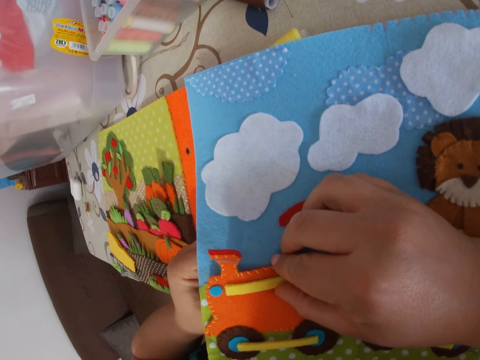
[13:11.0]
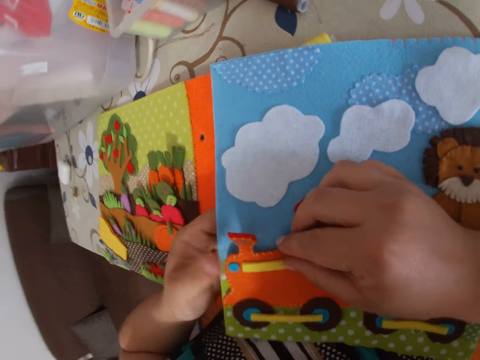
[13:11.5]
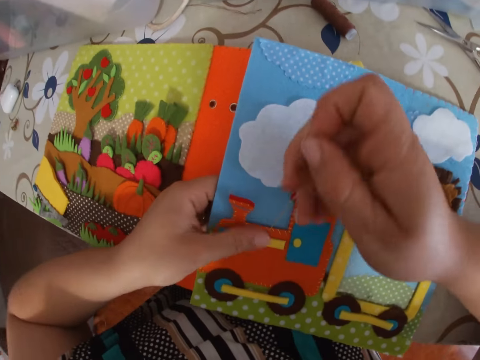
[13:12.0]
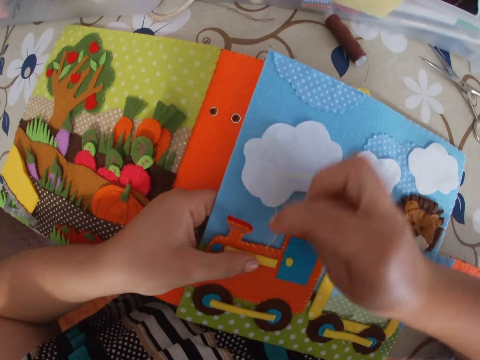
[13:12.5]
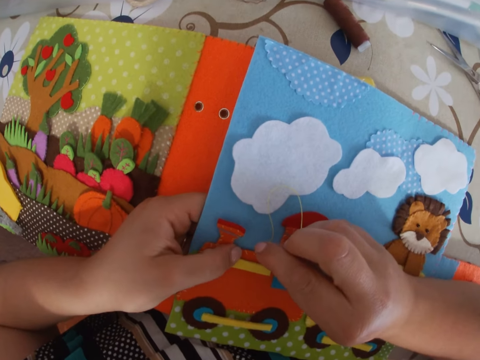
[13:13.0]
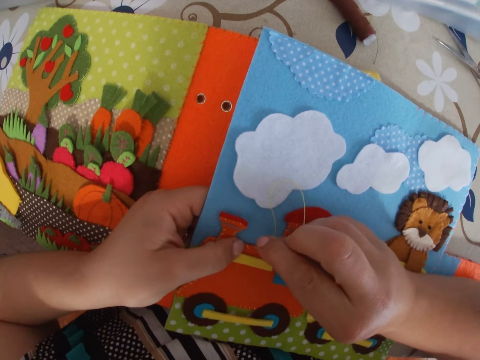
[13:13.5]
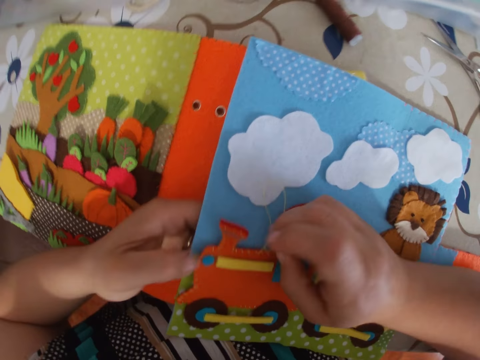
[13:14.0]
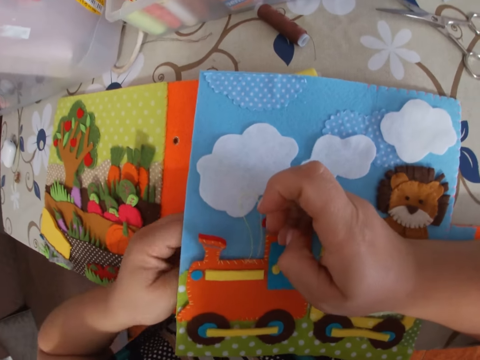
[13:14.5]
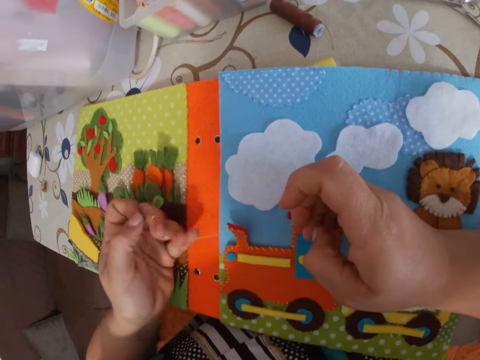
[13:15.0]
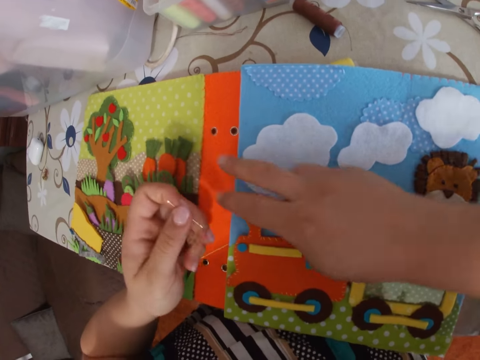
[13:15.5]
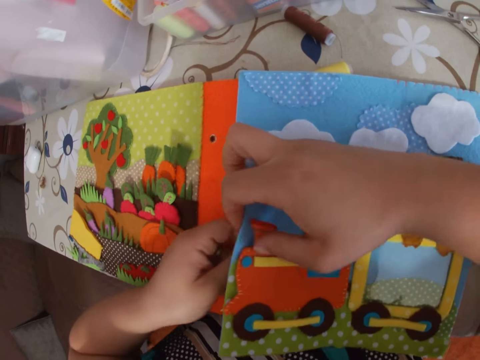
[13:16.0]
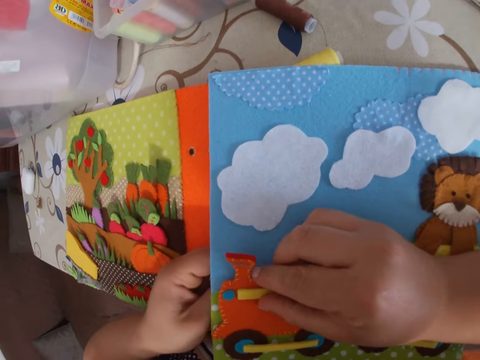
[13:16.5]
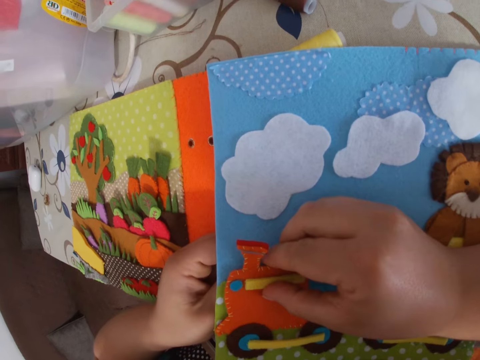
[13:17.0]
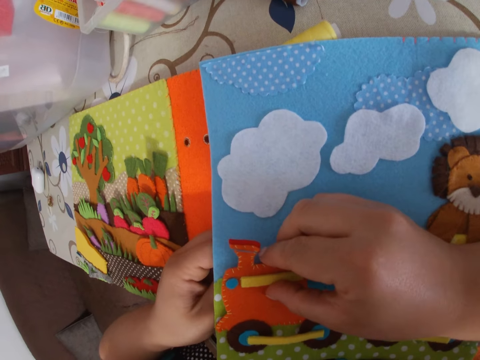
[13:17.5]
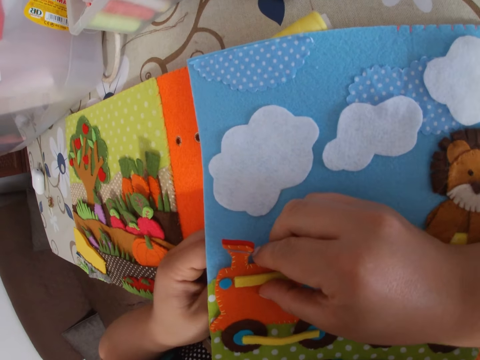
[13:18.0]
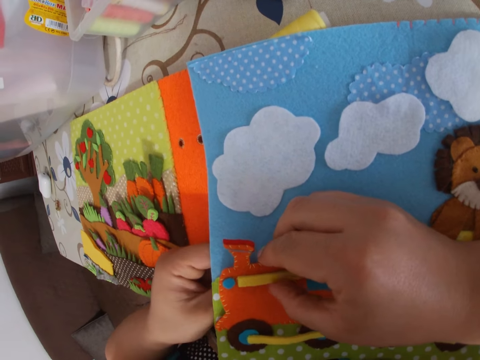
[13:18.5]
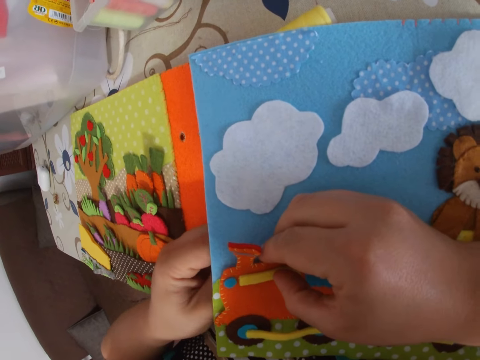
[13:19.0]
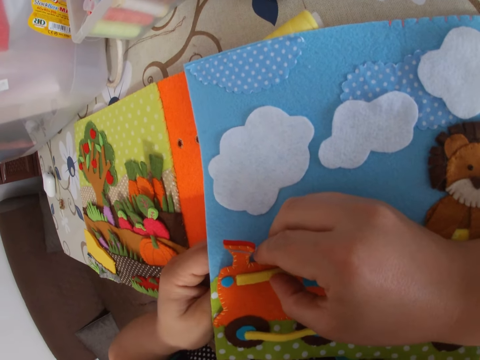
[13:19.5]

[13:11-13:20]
The camera wearer pulls the needle with thread through the paper with her right hand. She sticks the needle with thread in the paper. She sews the cardboard with the needle. She pulls the needle with thread through the paper with her left hand. She lifts up a page of the paper book. She sticks the needle with thread in the paper. She sews the cardboard with the needle.

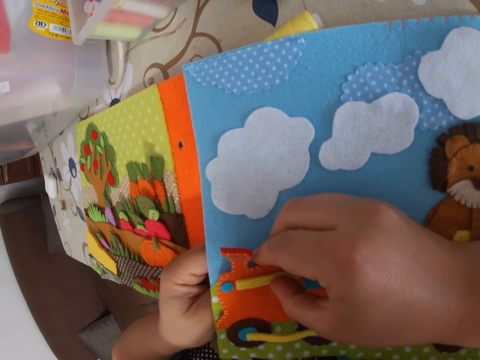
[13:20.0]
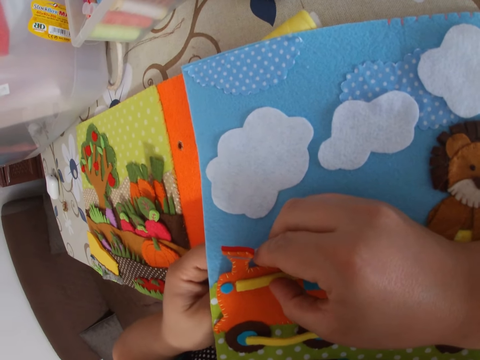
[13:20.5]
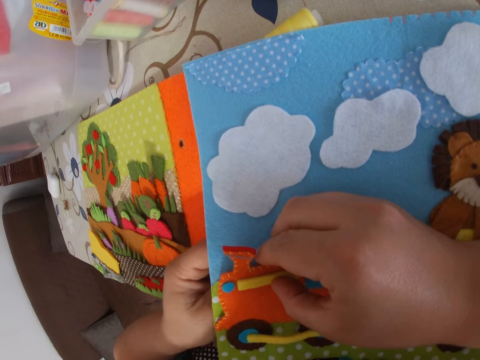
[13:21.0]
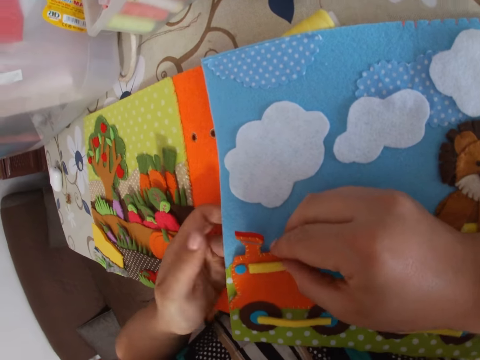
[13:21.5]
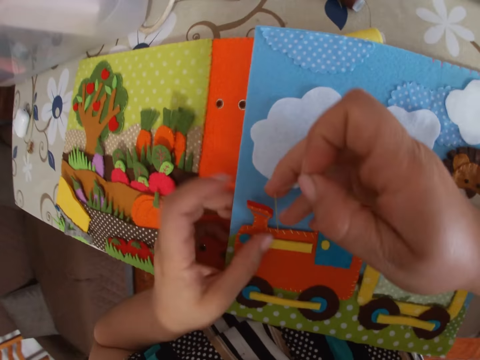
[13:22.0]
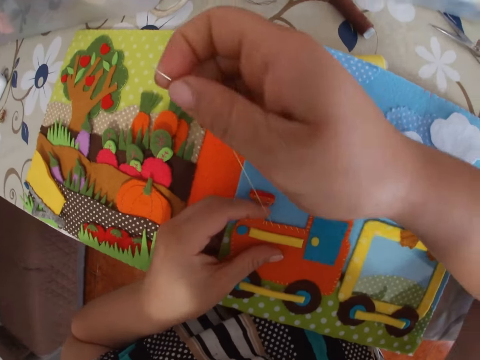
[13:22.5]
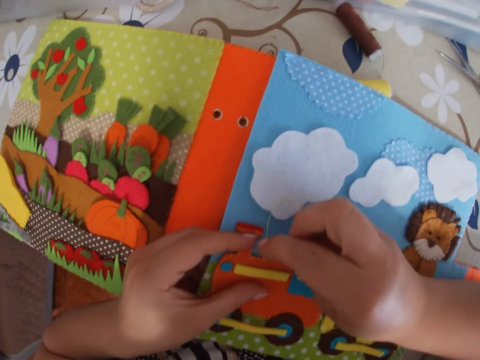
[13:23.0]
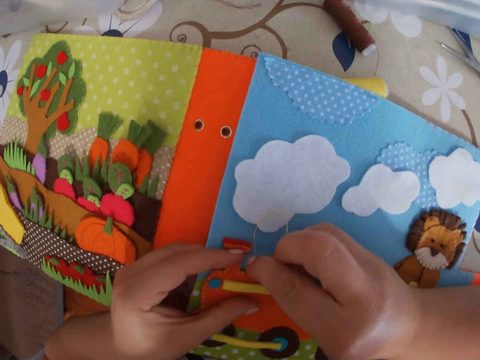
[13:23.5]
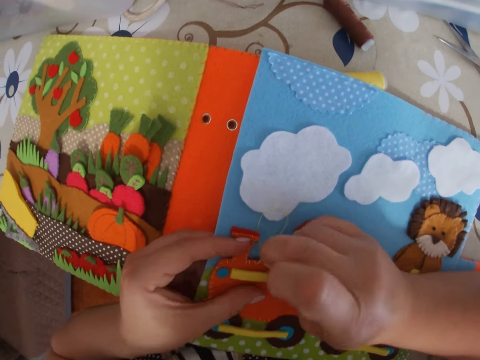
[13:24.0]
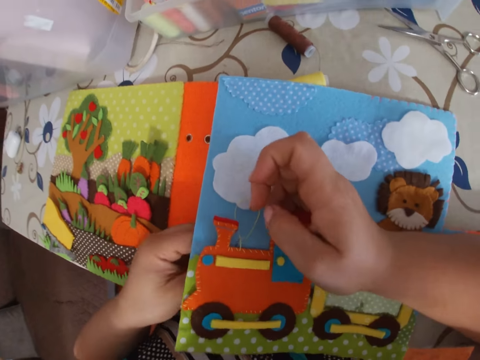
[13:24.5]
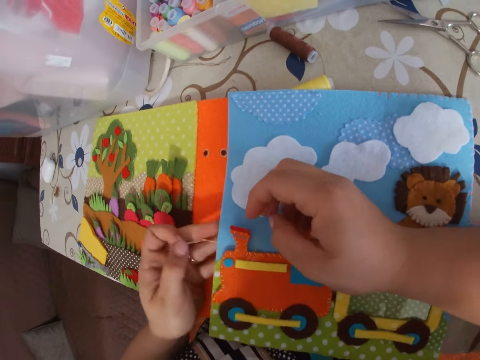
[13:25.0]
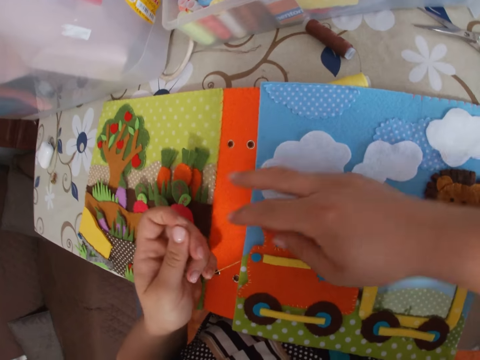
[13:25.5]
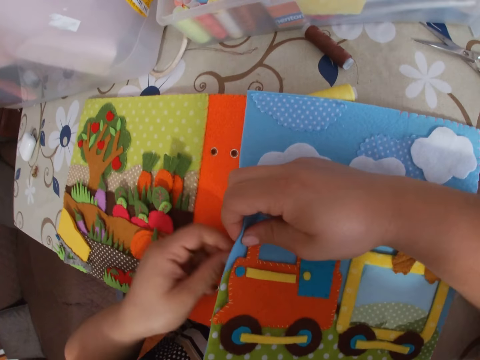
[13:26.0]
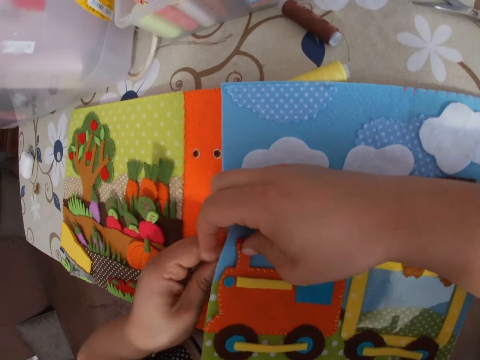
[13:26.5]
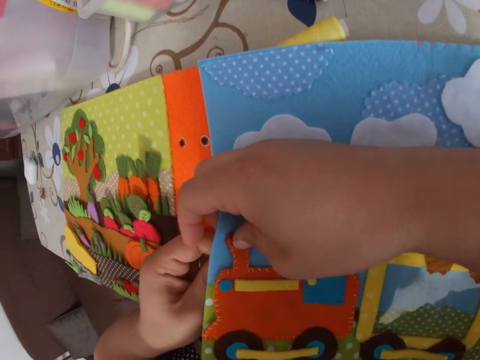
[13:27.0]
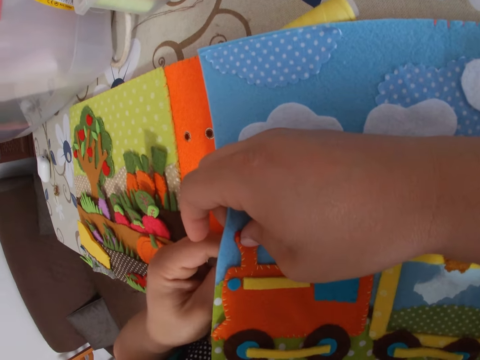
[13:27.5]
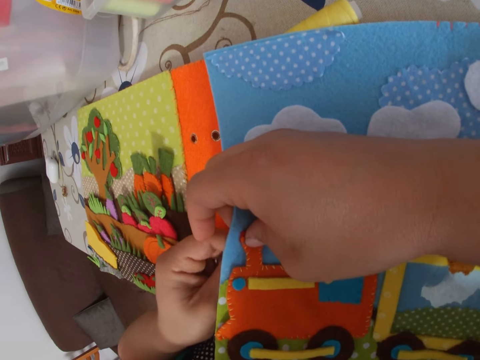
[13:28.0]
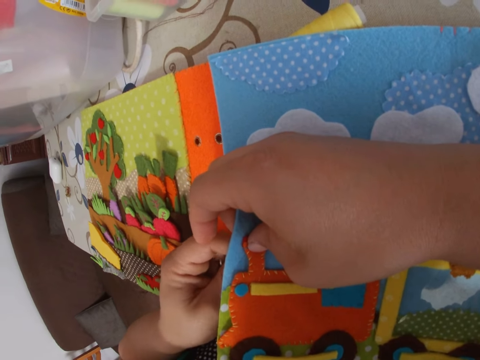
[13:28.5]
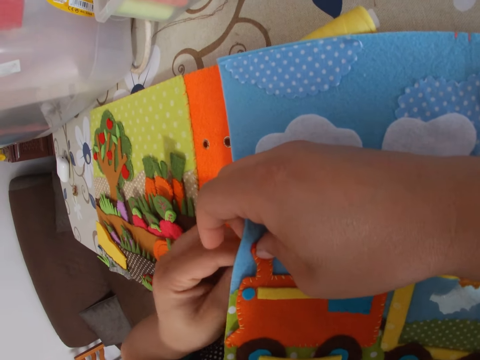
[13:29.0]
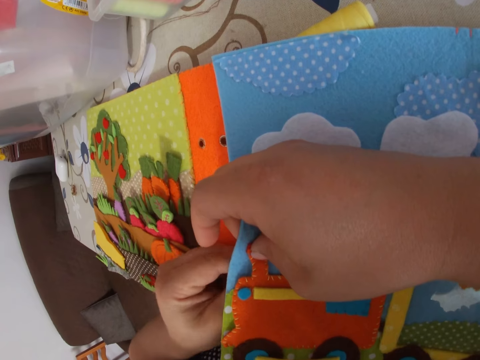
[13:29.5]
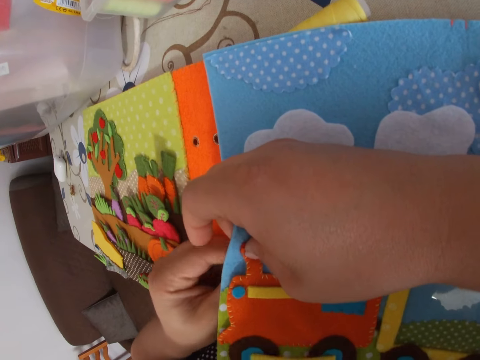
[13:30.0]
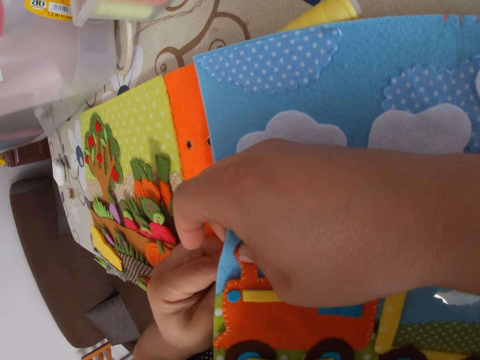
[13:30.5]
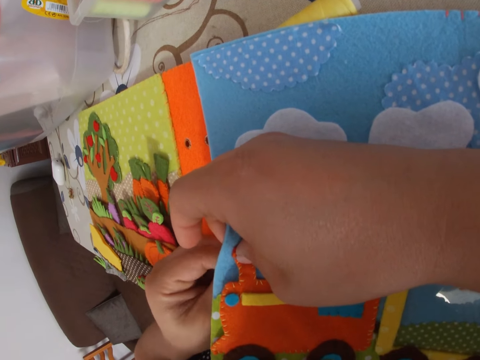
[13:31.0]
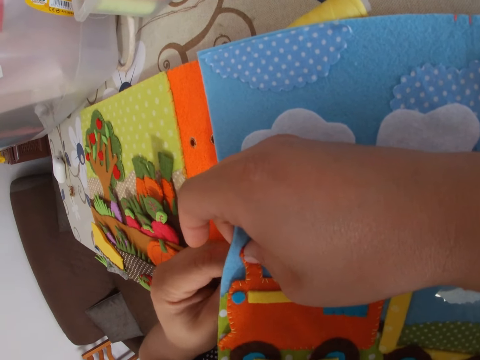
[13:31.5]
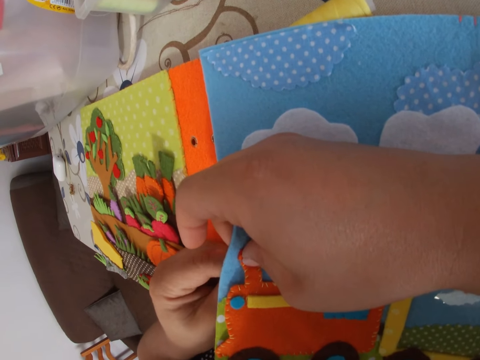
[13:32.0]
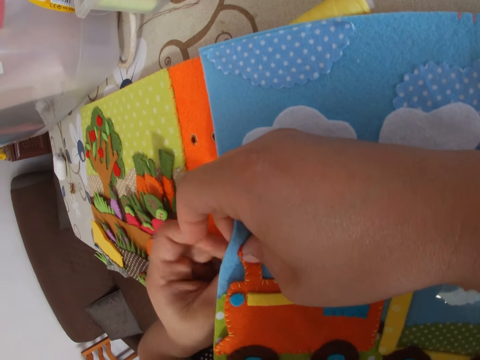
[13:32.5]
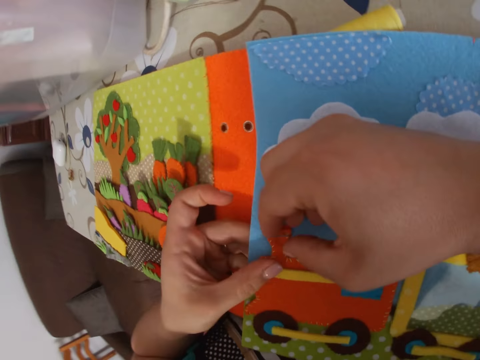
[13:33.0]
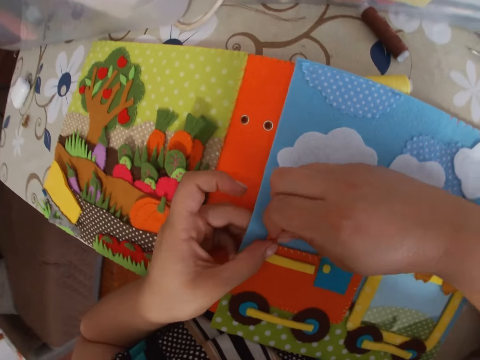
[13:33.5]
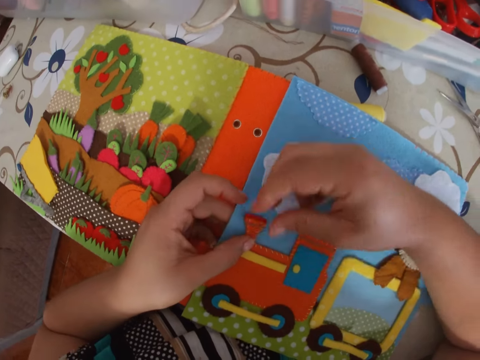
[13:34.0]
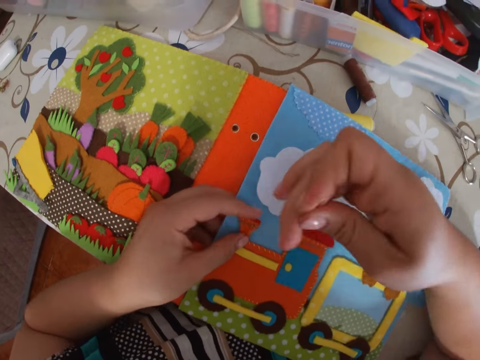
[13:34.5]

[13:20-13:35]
The camera wearer pulls the needle with thread through the paper with her right hand. She sews the cardboard with the needle. She sticks the needle with thread in the paper. She pulls the needle with thread through the paper with her left hand. She sticks the needle with thread in the paper. She sews the cardboard with the needle. She pulls the needle with thread through the paper with her right hand.

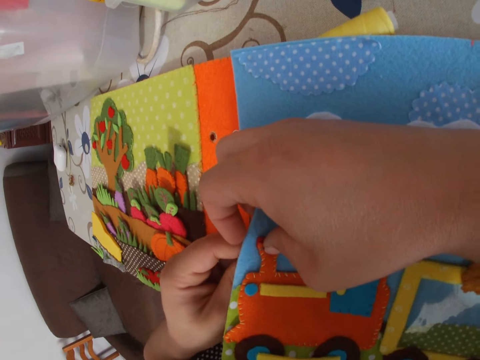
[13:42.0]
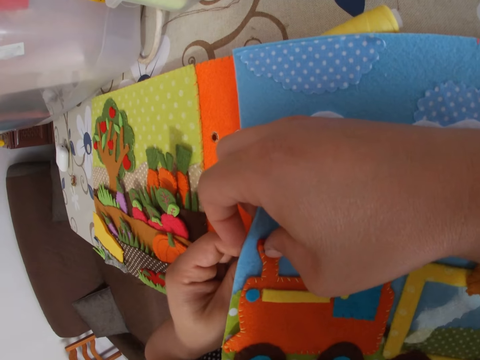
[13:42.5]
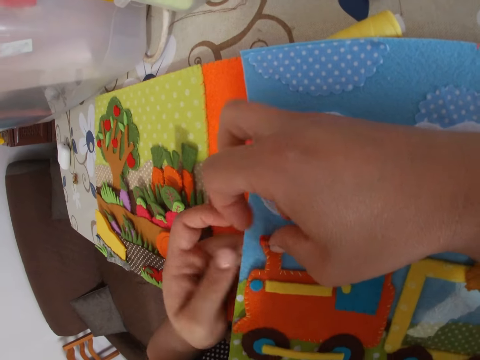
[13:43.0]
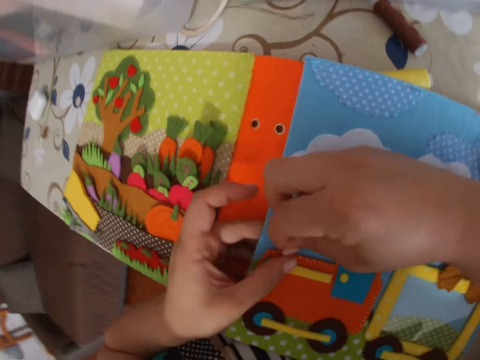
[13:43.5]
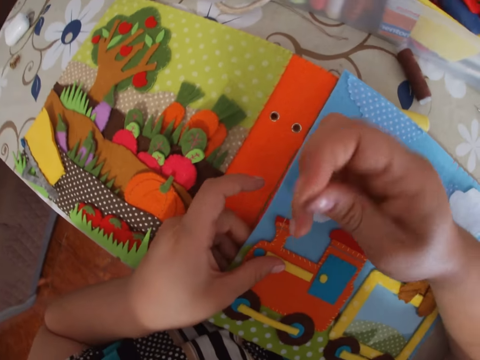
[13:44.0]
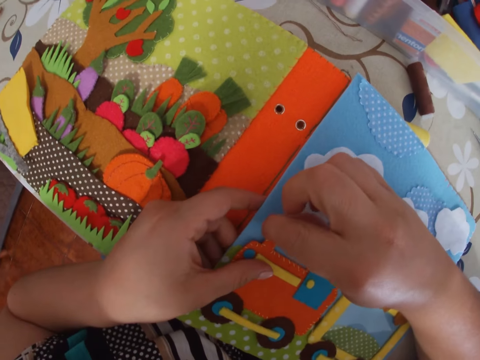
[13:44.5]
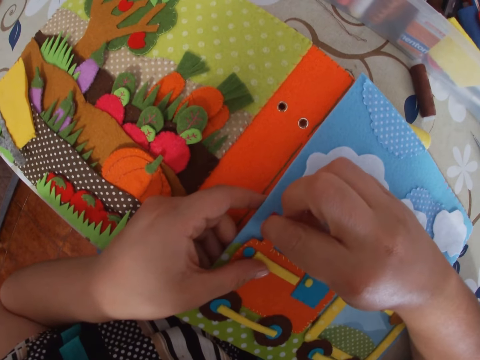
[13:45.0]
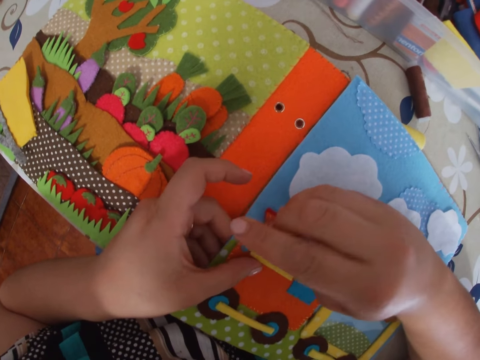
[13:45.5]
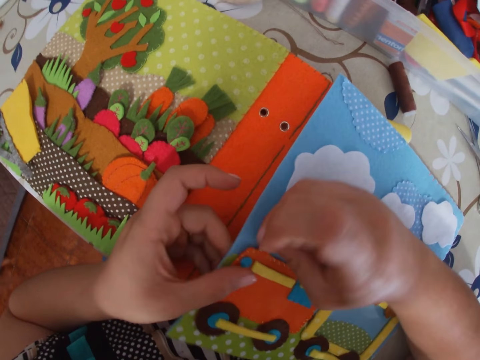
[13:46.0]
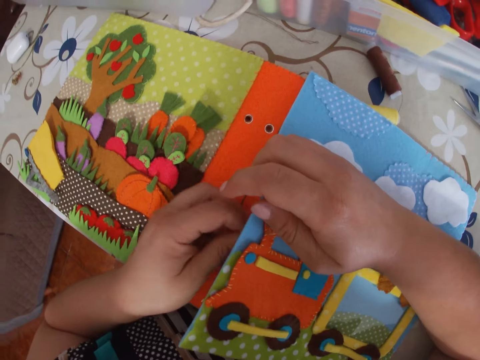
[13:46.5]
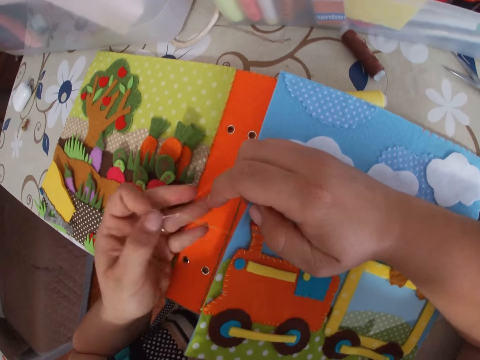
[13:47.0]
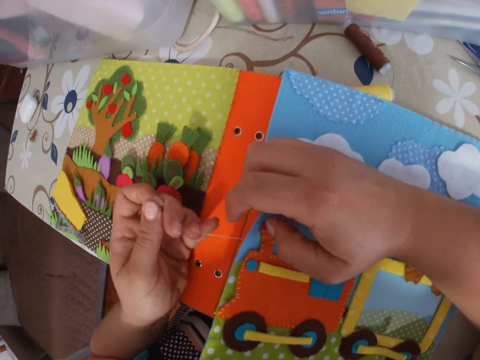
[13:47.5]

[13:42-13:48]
The camera wearer pulls the needle with thread through the paper with her right hand. She sticks the needle with thread in the paper. She pulls the needle with thread through the paper with her left hand.
